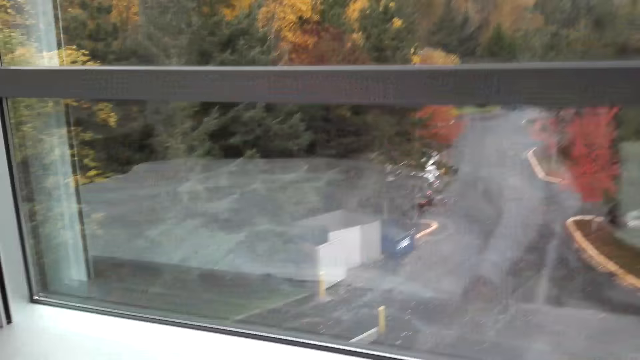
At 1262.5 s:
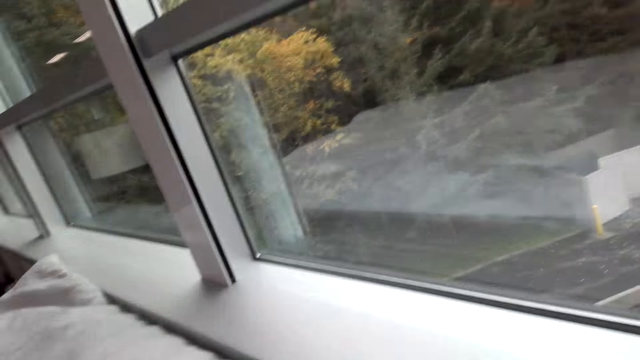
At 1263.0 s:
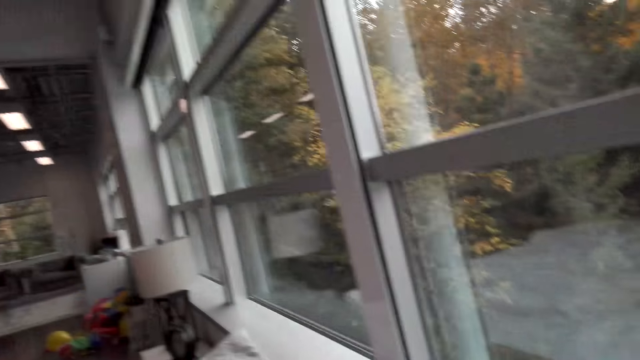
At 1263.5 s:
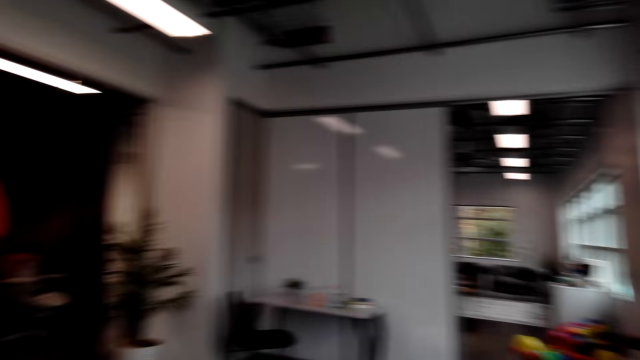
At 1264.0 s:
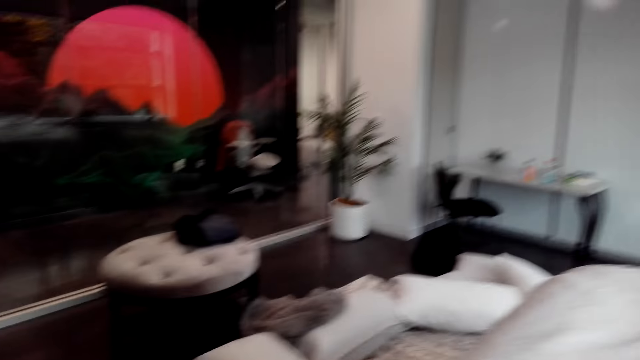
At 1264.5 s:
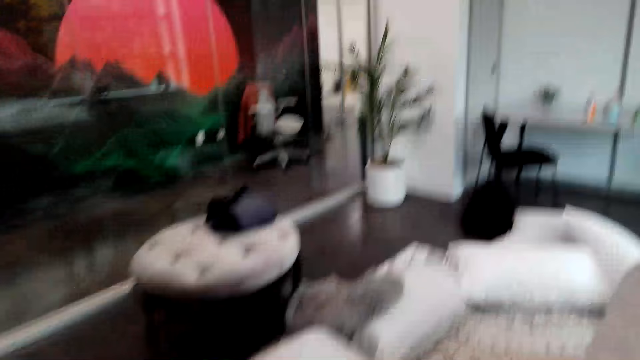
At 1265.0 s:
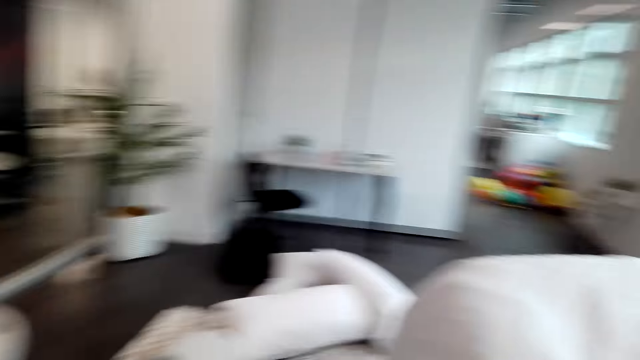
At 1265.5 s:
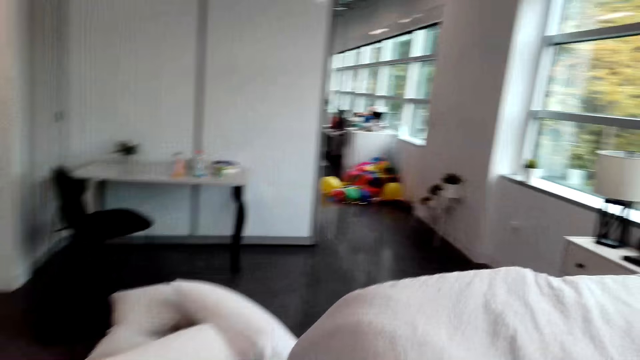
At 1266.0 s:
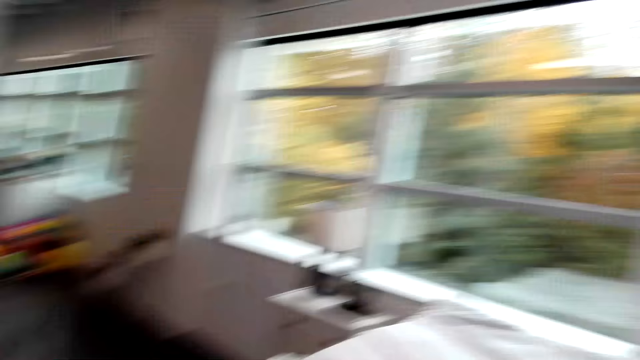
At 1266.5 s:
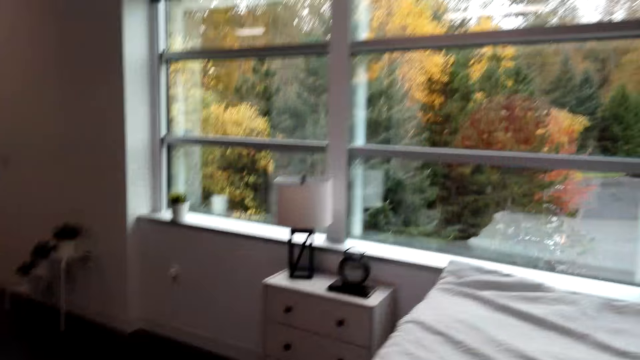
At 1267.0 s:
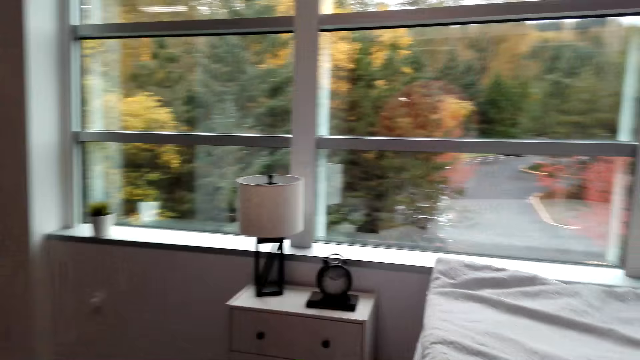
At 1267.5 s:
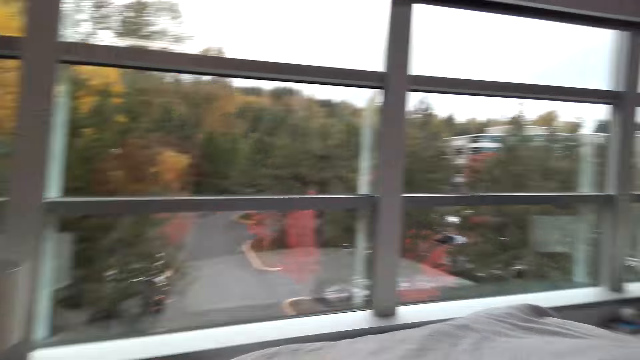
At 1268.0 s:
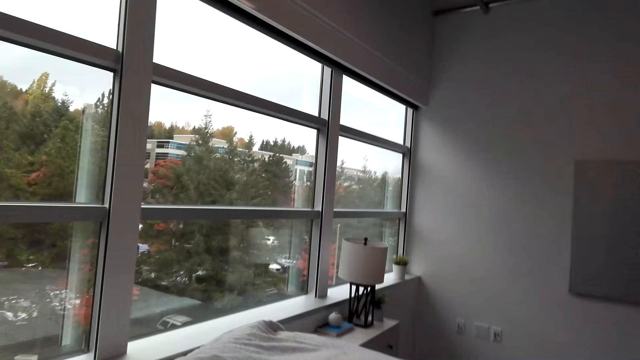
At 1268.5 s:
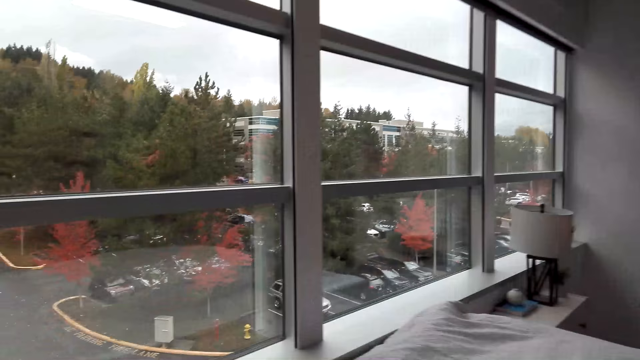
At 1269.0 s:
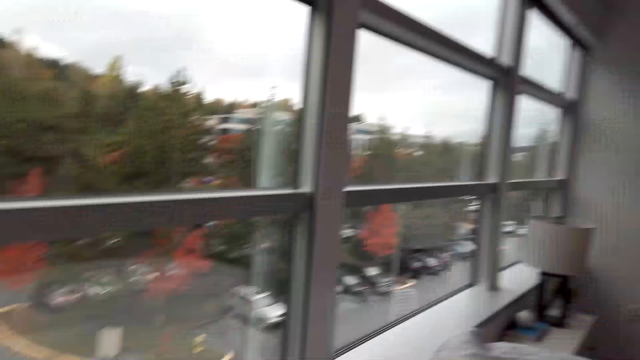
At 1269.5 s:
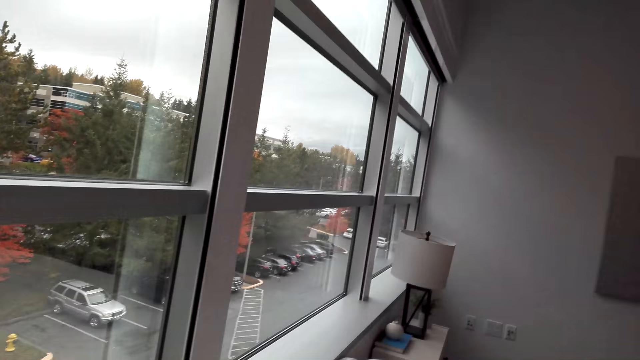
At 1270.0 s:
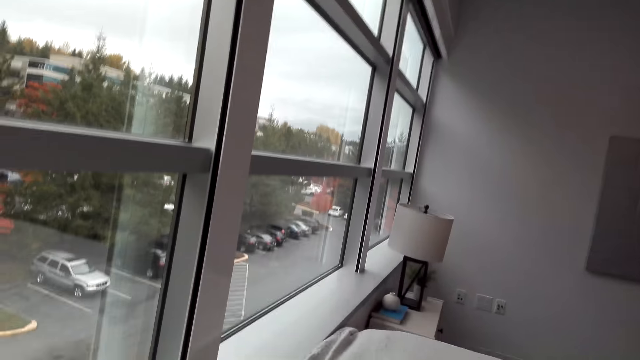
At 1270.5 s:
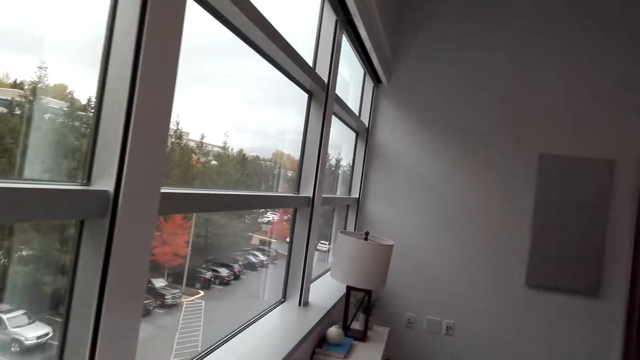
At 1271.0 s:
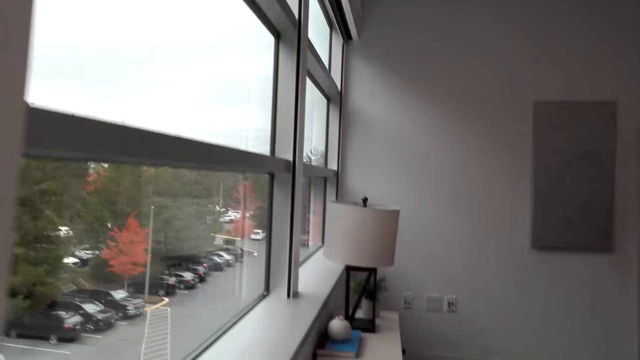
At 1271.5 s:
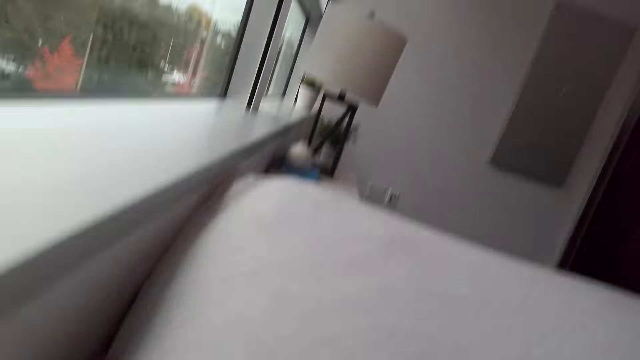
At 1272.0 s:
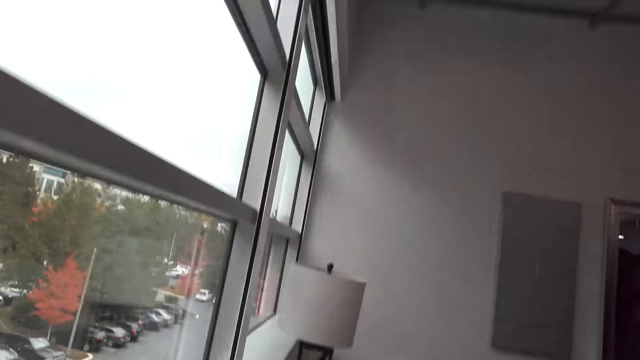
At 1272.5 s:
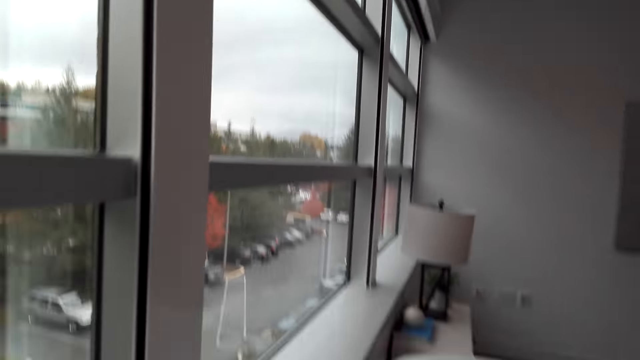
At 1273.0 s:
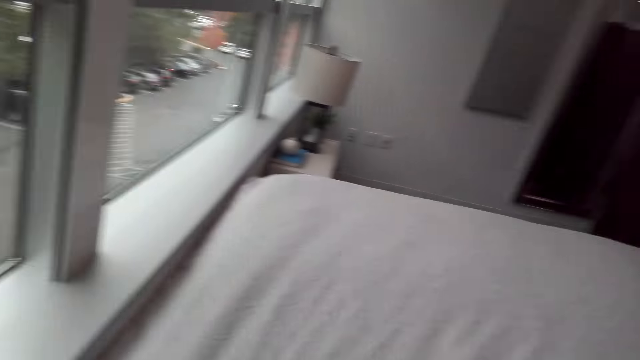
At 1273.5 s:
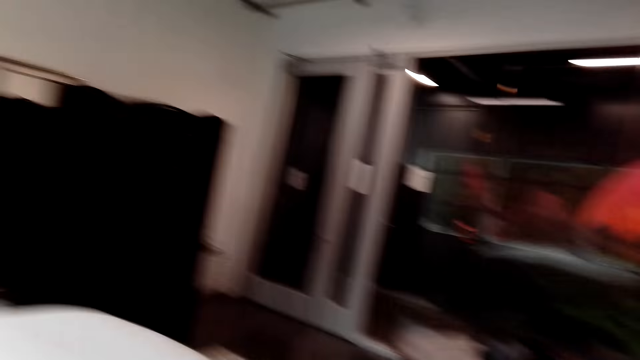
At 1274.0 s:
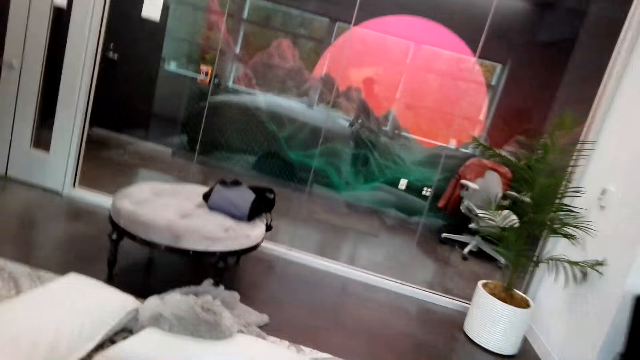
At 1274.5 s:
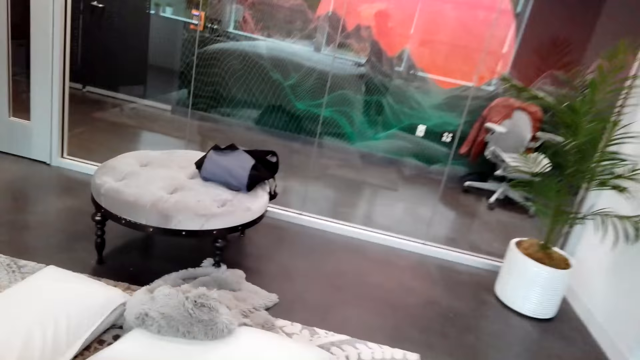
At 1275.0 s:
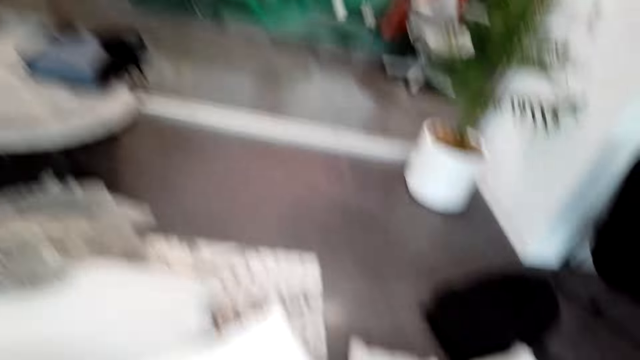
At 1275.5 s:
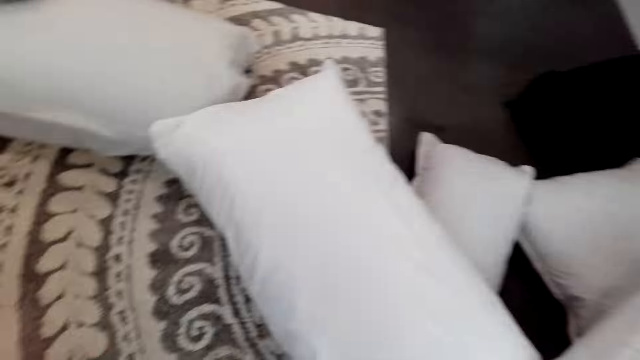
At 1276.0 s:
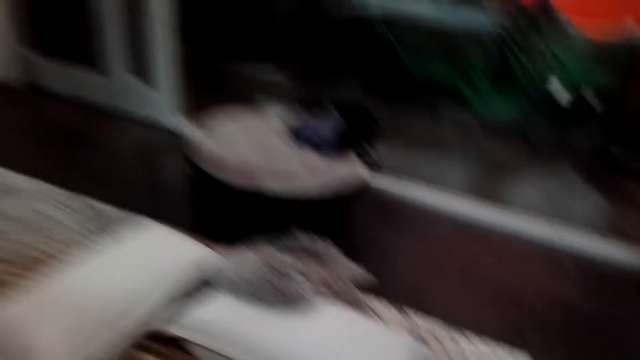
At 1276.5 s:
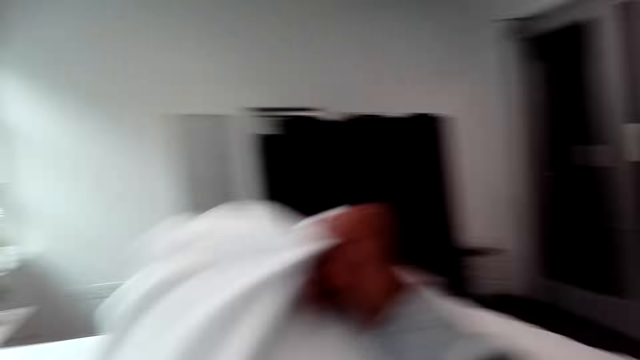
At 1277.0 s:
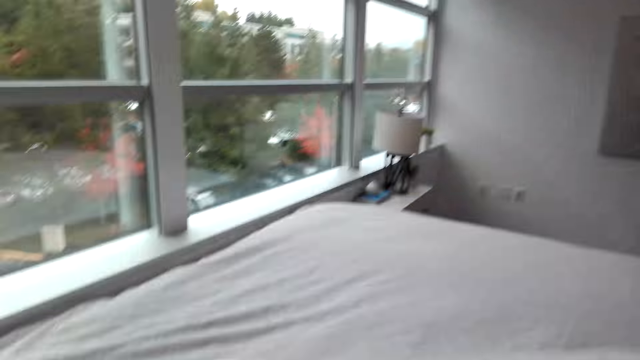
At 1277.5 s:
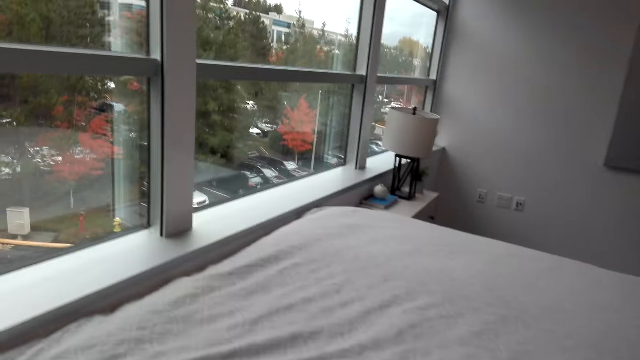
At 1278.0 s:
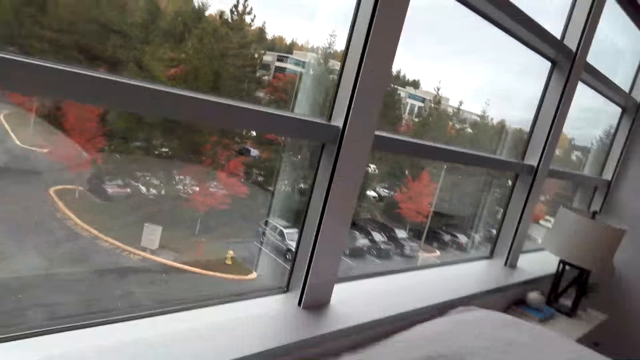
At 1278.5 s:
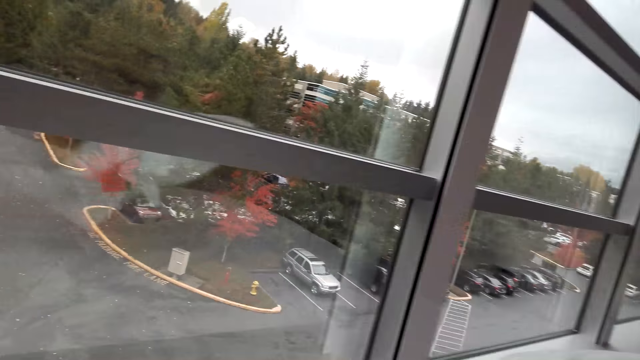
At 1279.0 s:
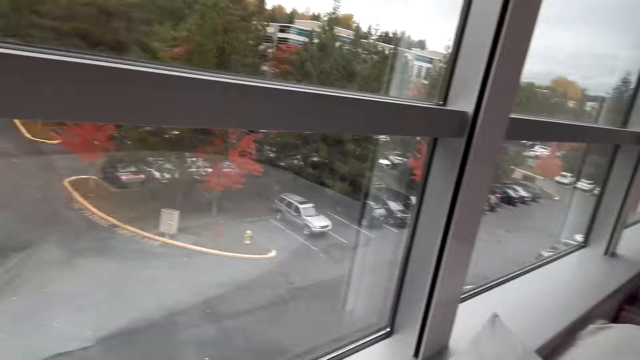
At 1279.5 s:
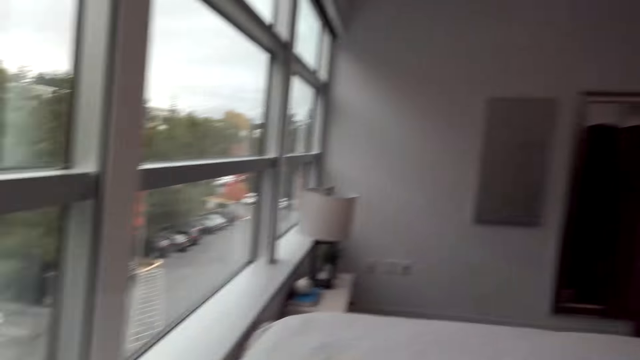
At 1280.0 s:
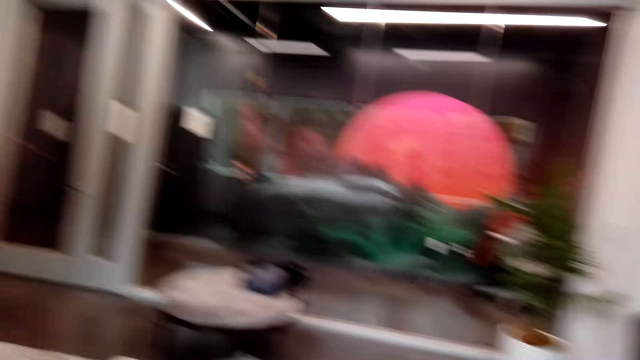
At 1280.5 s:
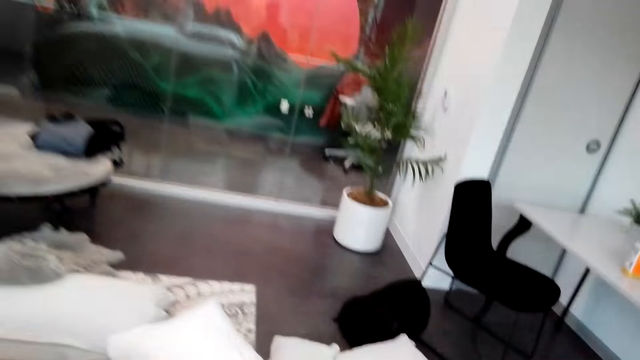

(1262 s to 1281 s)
The camera wearer looks at the bed. They walk around. They stretch the duvet on the bed. They walk around. They pick up a pillow and lift the pillow. They walk around. They place the pillow on the bed. They walk around.

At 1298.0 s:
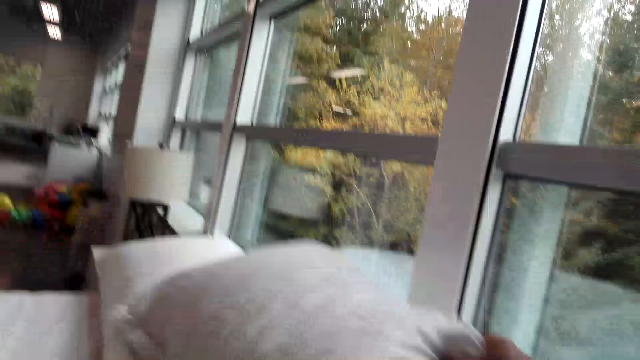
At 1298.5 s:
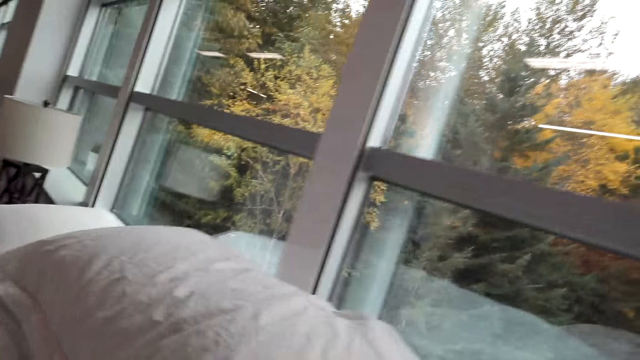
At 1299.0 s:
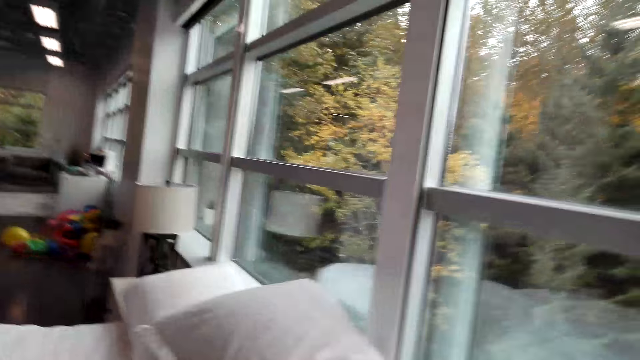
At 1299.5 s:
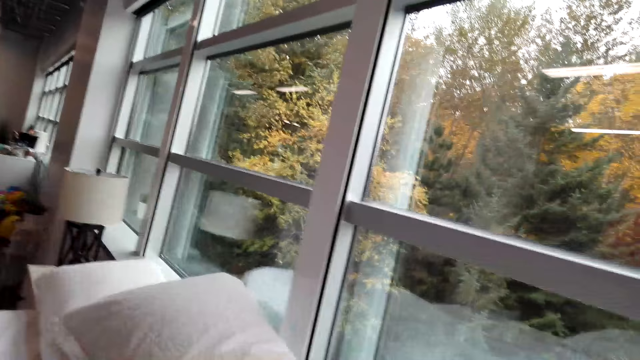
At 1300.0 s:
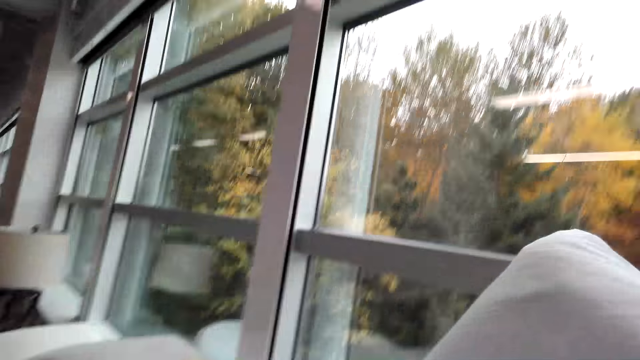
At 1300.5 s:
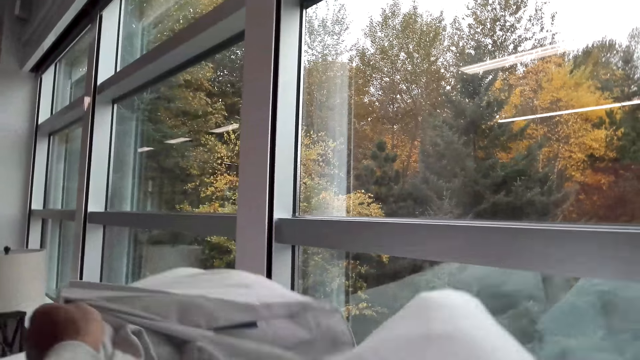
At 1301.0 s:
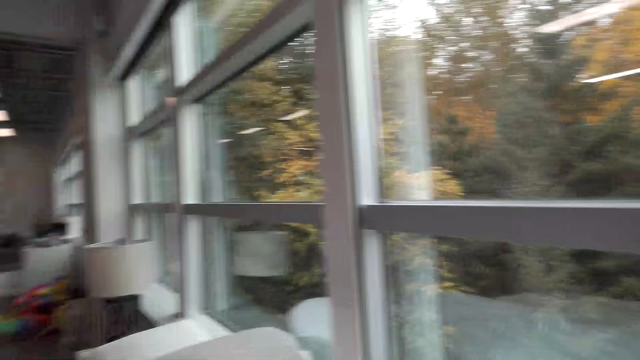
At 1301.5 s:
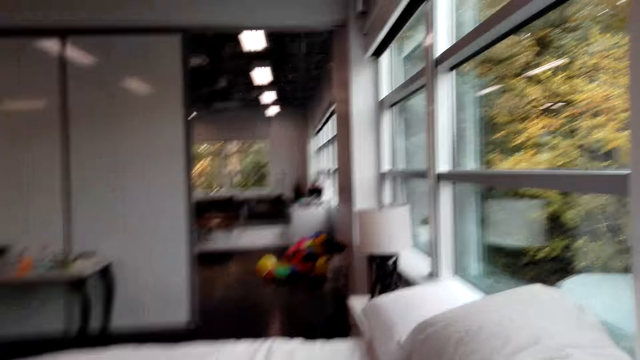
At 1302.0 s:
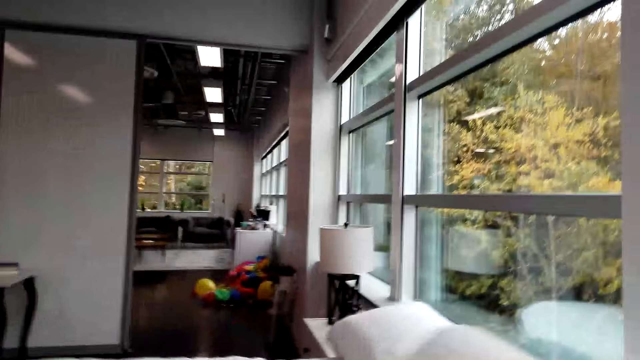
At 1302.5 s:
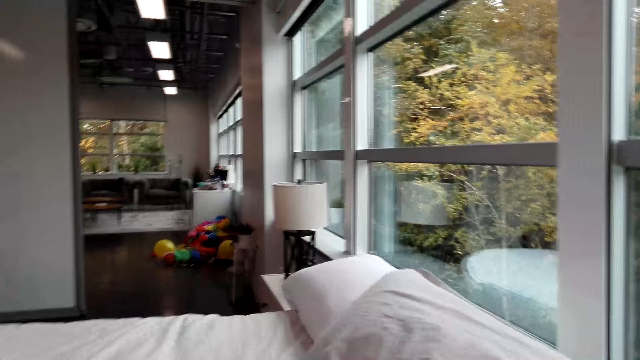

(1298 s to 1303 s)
The camera wearer pulls back the right hand. They push the pillow on the bed. They lift the pillow. They place the pillow on the bed. They look at the pillows. They touch the pillow.
